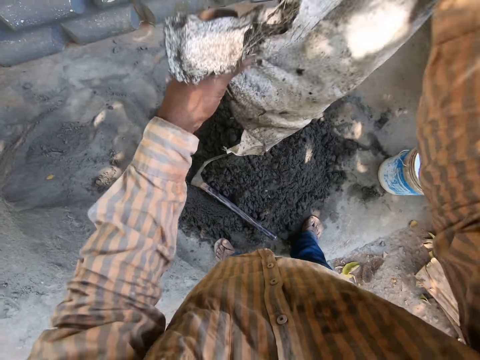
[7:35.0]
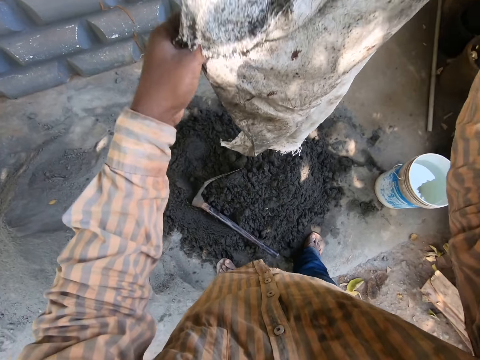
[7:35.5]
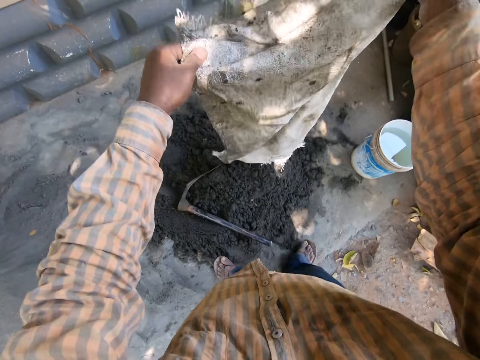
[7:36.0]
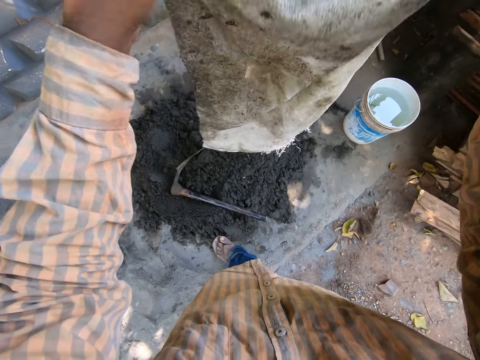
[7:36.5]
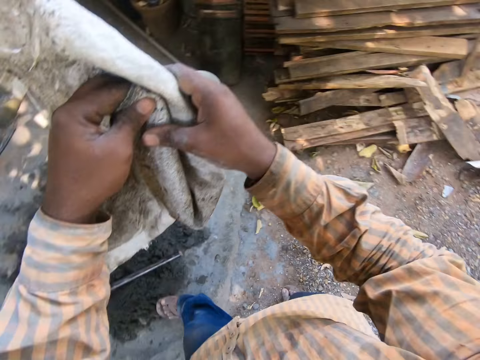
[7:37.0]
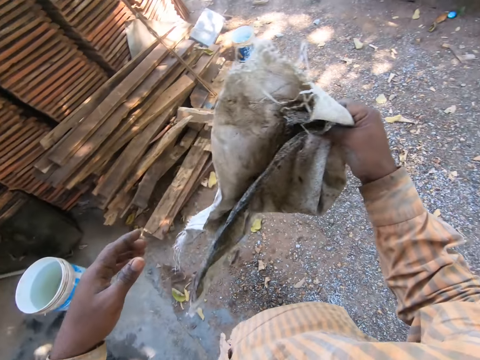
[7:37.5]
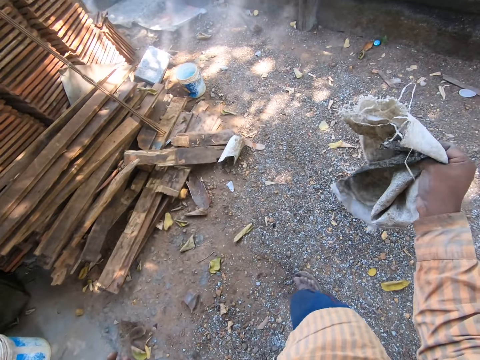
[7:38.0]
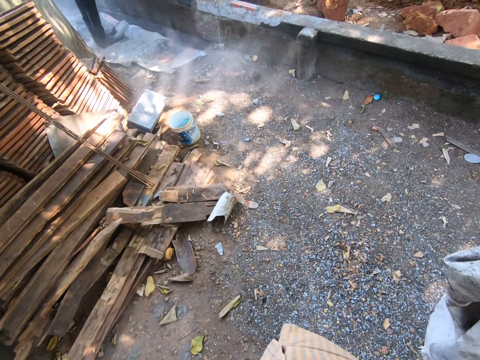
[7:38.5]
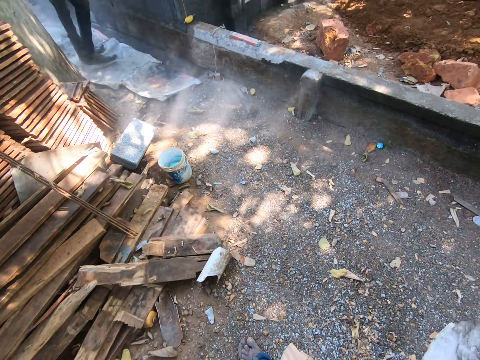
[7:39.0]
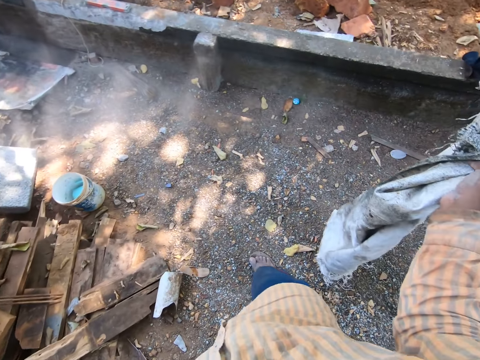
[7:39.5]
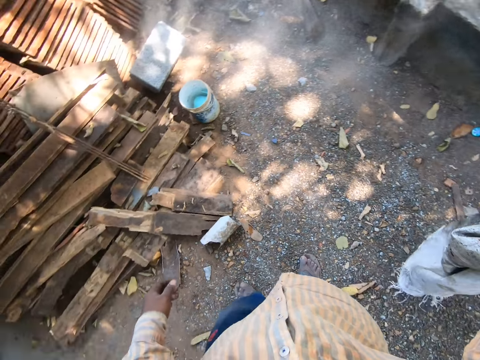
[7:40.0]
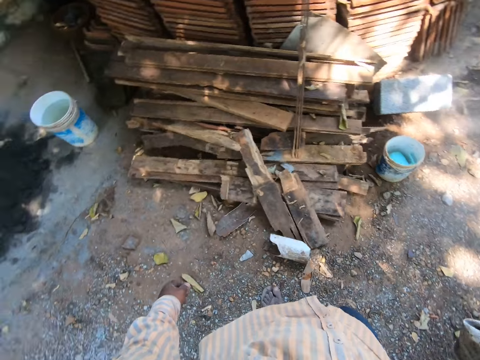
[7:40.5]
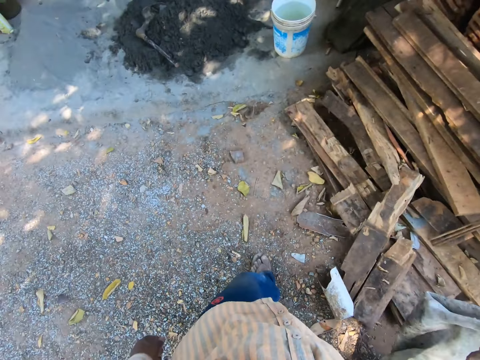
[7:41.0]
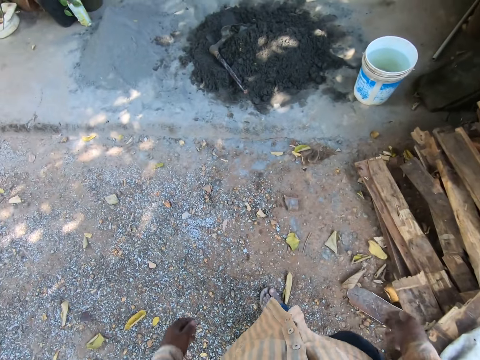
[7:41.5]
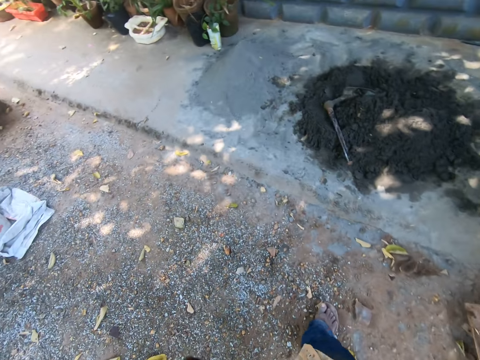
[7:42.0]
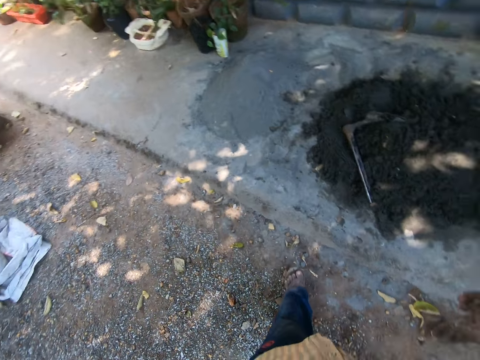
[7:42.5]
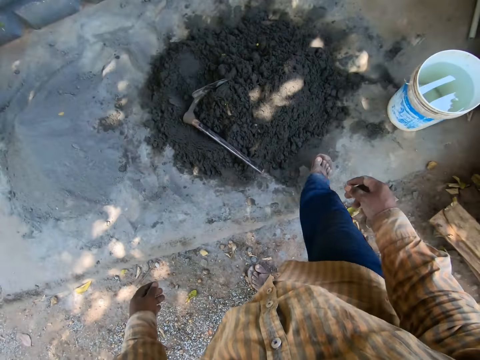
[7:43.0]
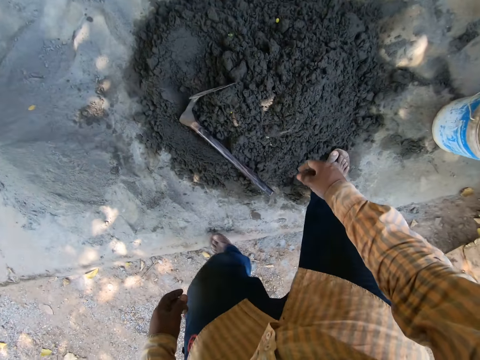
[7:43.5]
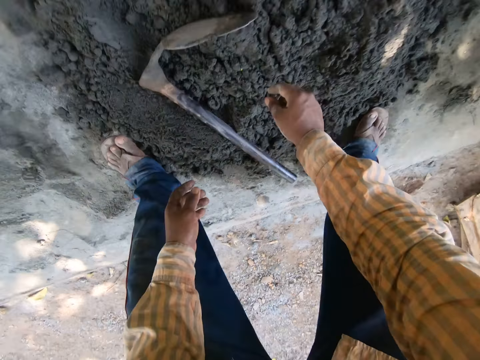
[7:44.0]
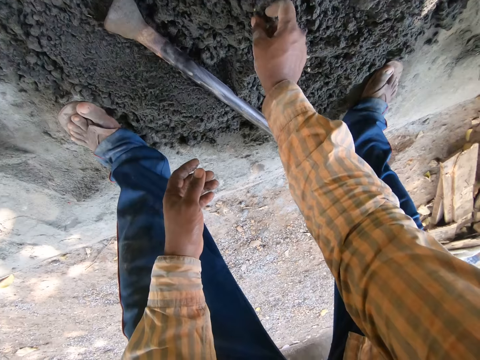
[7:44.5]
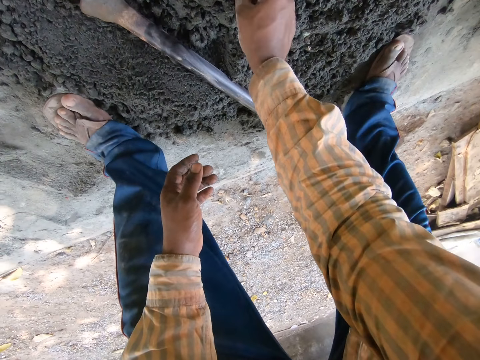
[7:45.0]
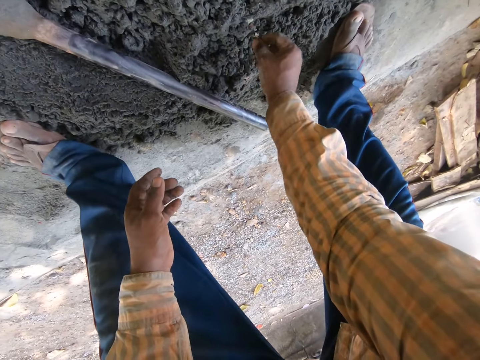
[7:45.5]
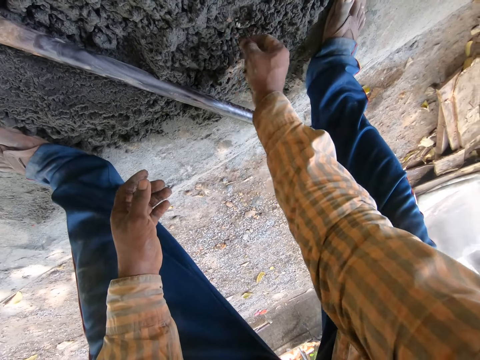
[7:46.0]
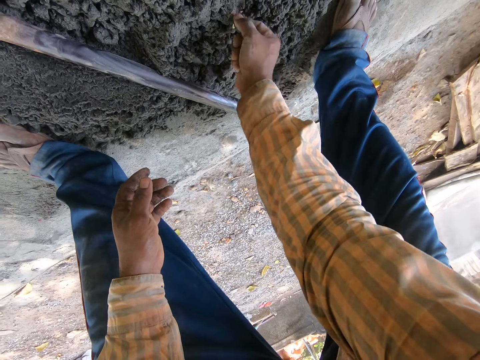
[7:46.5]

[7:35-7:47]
The camera wearer shakes the sack with both hands. He walks around. He drops the bag in his right hand on the stack of woods on the ground. He picks out leaves on a pile of mortar on the ground with his right hand.

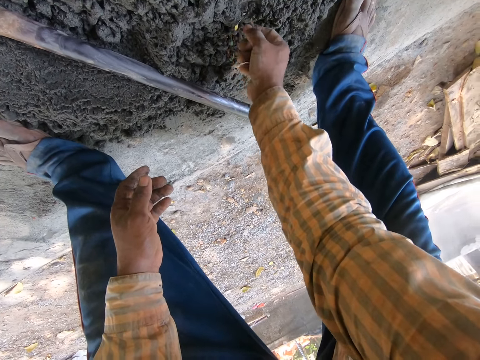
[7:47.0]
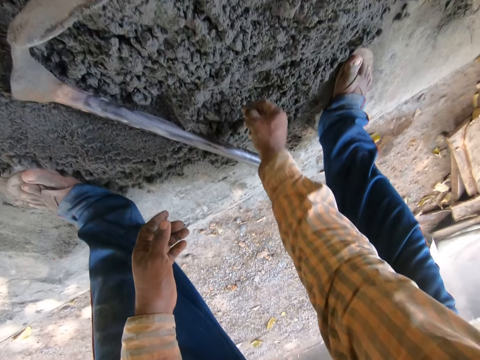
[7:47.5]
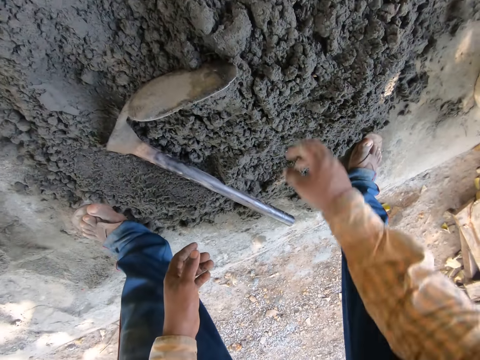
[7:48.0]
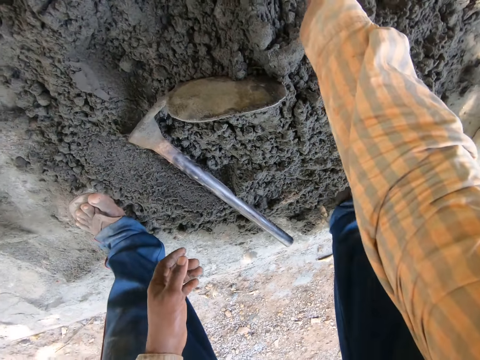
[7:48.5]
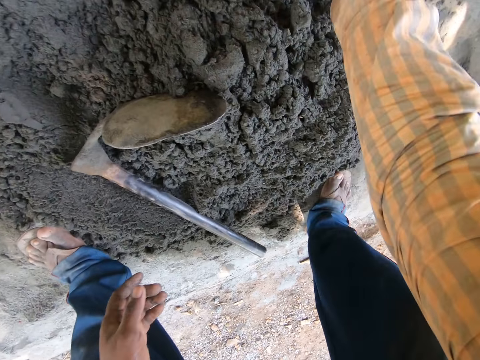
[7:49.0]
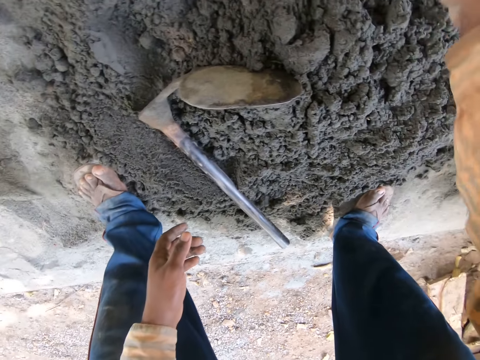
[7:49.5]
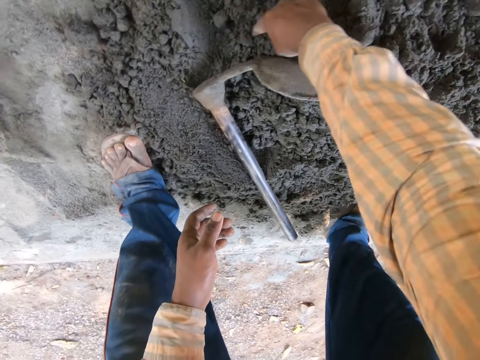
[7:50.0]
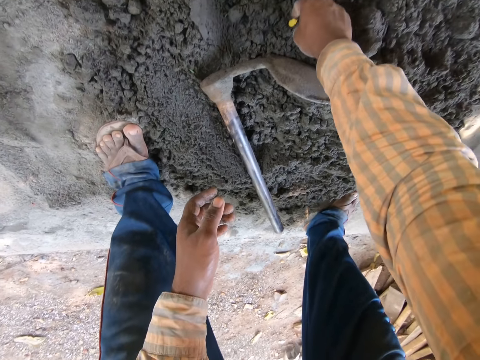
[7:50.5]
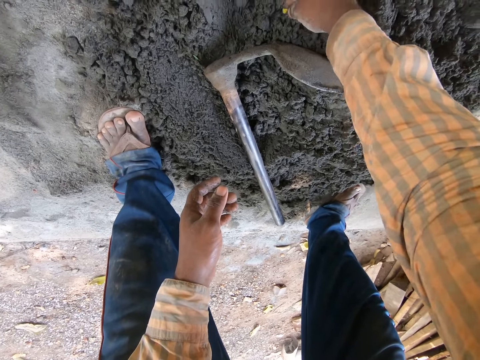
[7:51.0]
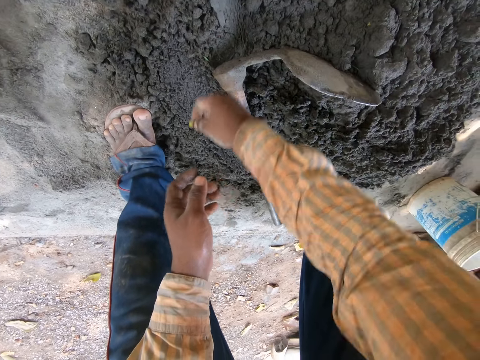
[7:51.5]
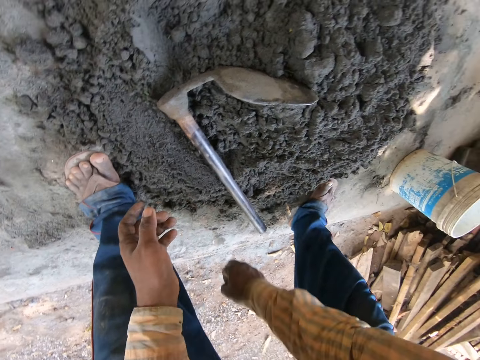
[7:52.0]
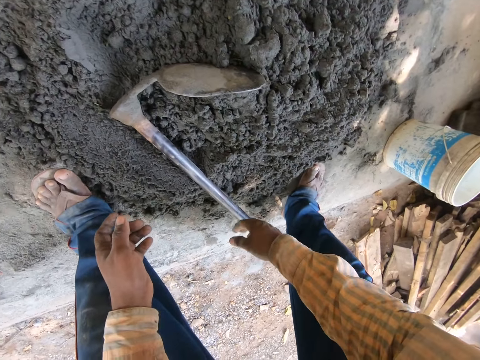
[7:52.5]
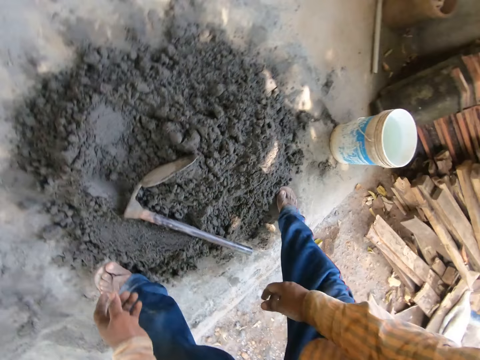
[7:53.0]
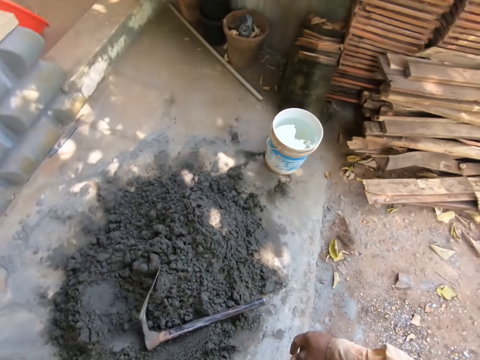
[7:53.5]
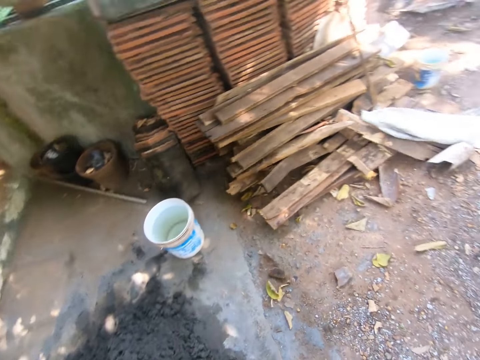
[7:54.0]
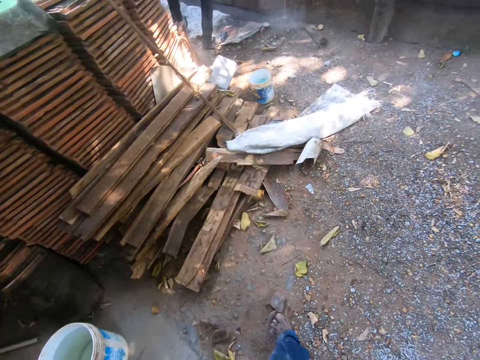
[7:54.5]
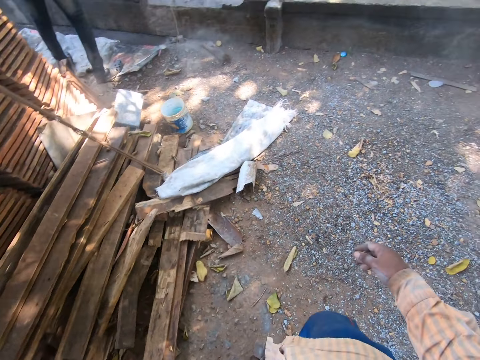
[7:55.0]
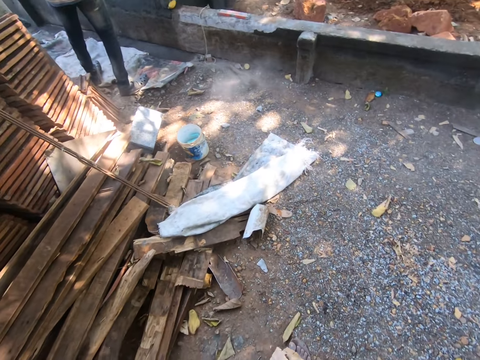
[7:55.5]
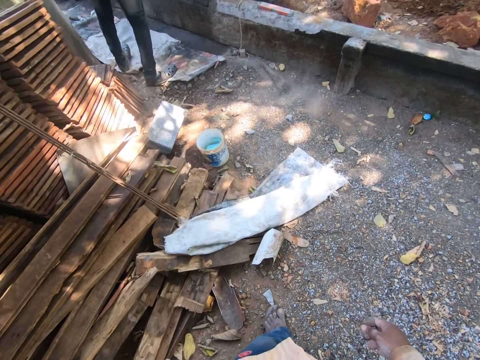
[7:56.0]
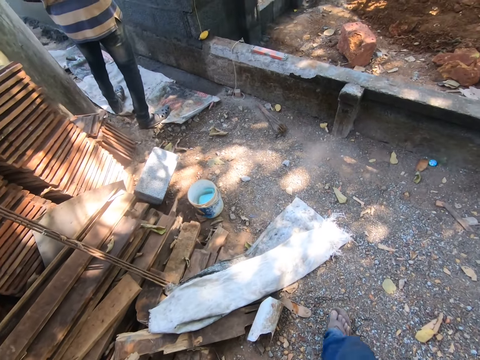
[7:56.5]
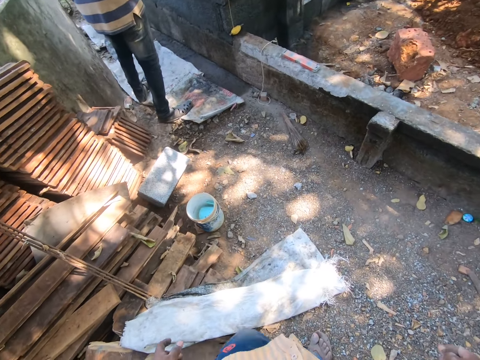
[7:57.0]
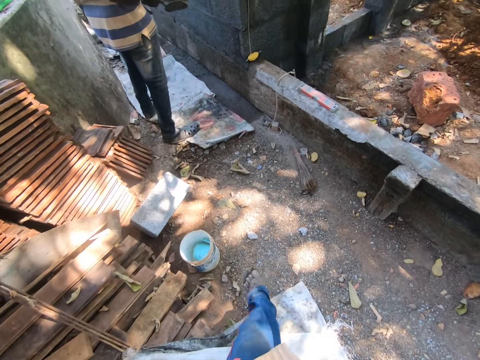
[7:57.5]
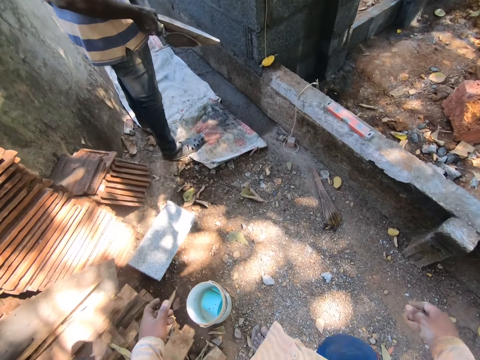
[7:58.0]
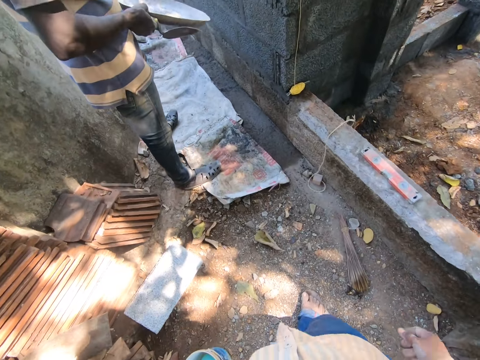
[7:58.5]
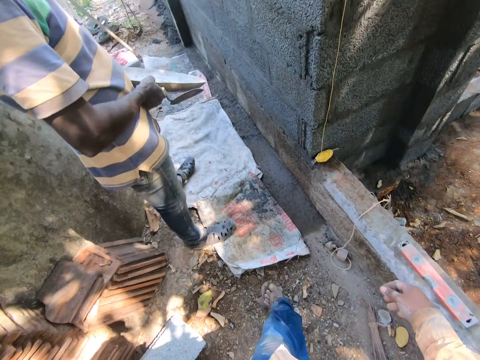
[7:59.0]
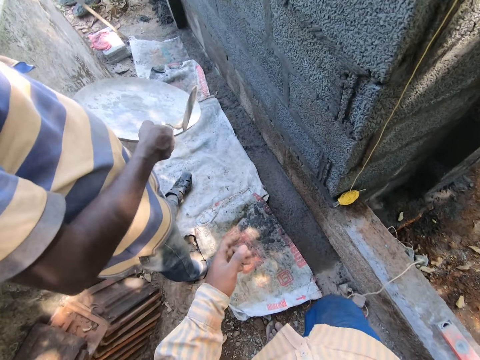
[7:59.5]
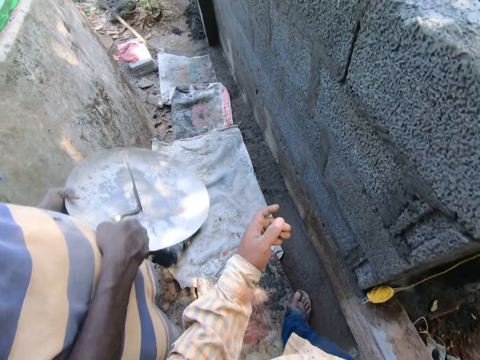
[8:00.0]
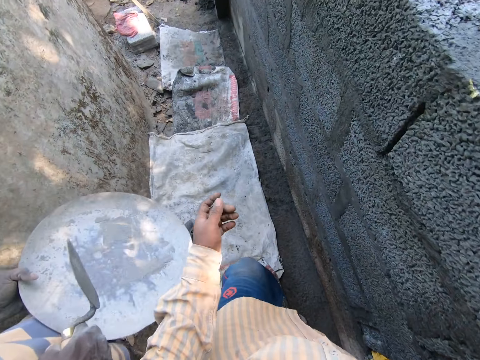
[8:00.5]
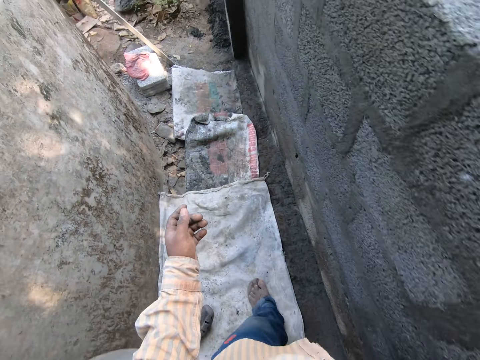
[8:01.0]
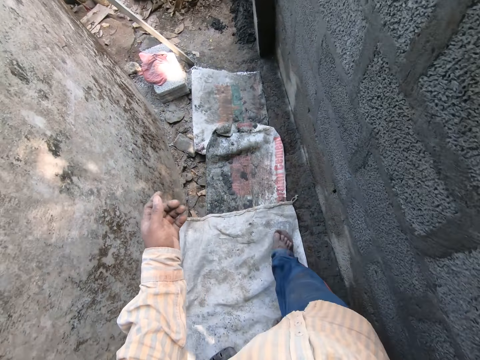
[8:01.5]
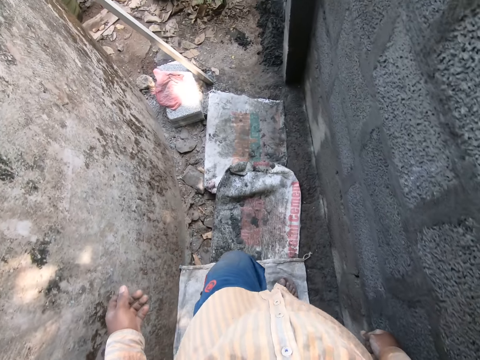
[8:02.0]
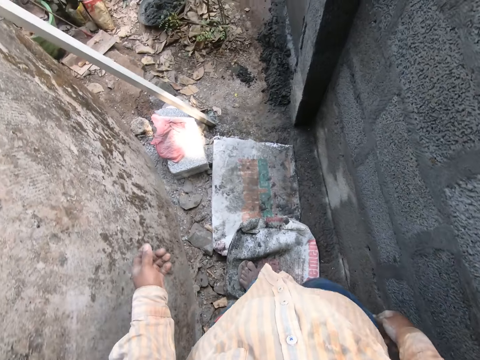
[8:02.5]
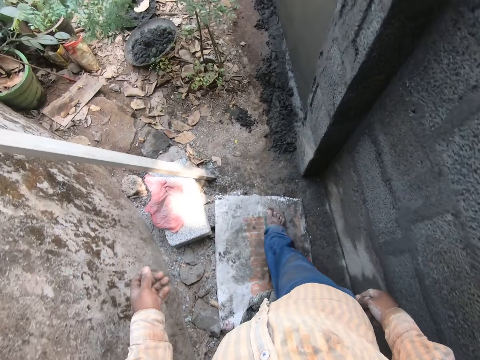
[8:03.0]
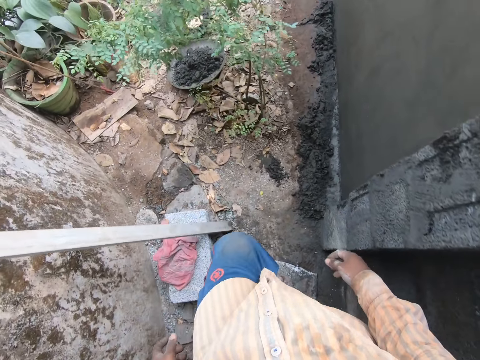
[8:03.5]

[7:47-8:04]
The camera wearer throws away the leaves in his right hand. He picks out leaves on the pile of mortar on the ground with his right hand. He throws away the leaves in his right hand. He walks around. He converses with a person.
